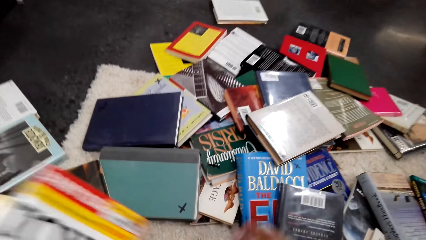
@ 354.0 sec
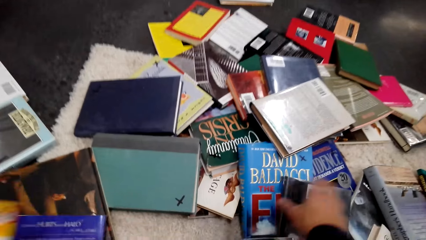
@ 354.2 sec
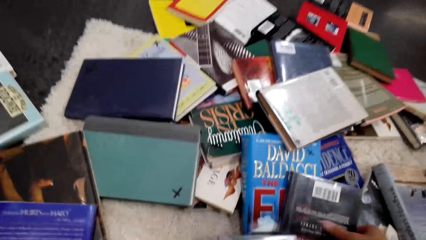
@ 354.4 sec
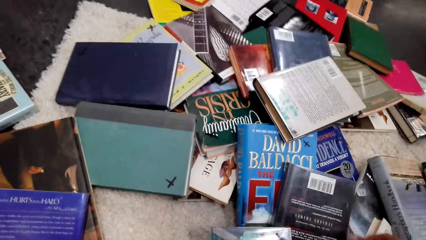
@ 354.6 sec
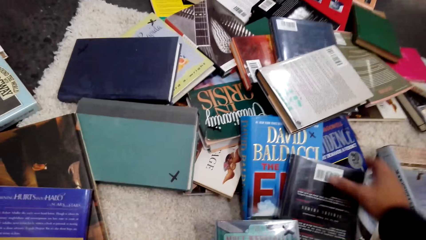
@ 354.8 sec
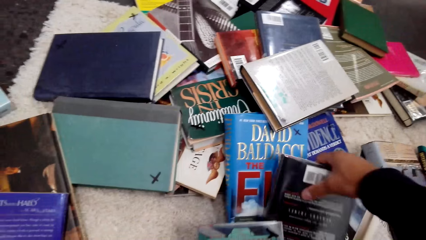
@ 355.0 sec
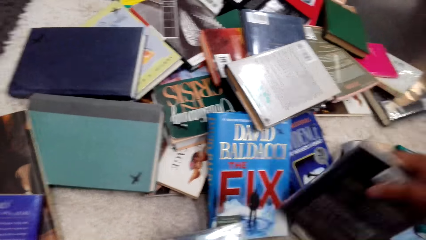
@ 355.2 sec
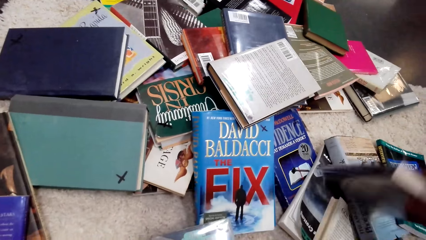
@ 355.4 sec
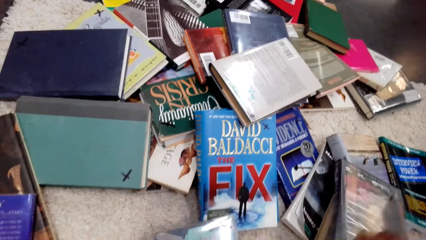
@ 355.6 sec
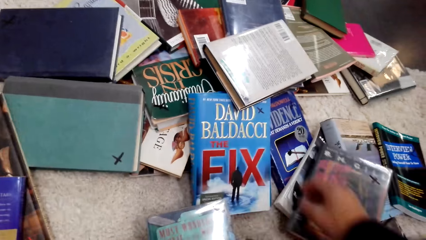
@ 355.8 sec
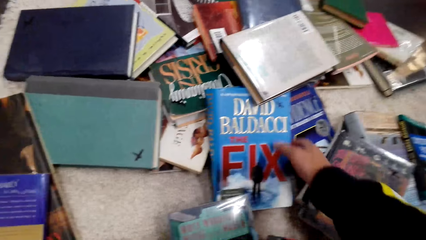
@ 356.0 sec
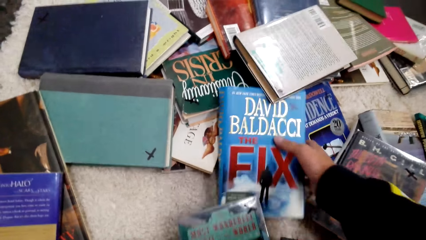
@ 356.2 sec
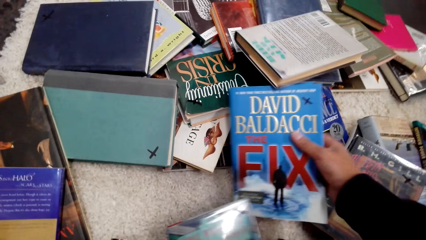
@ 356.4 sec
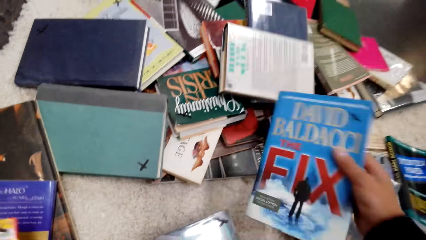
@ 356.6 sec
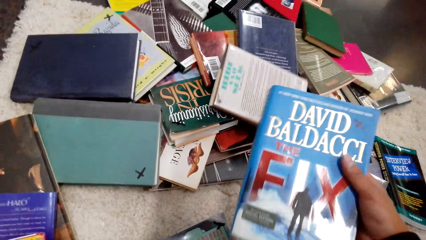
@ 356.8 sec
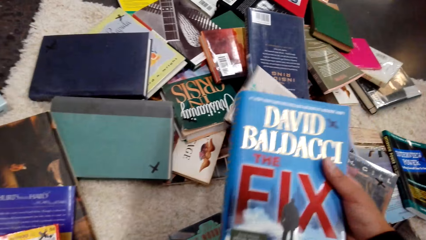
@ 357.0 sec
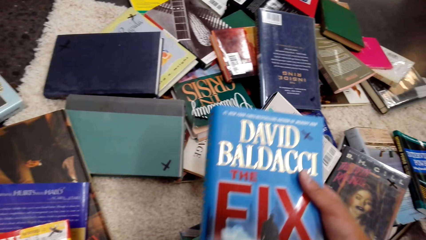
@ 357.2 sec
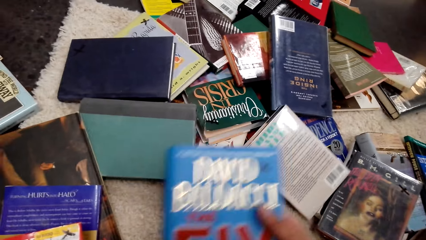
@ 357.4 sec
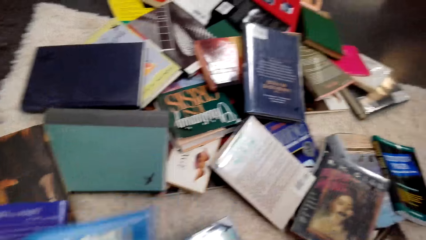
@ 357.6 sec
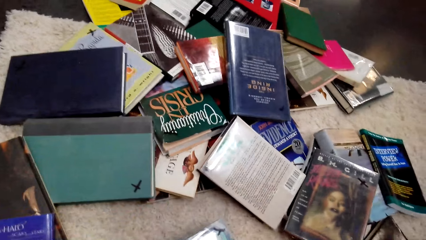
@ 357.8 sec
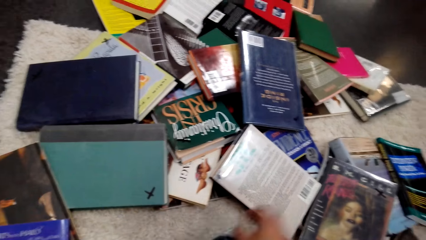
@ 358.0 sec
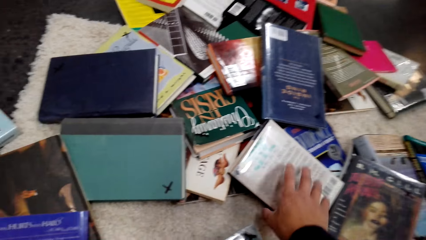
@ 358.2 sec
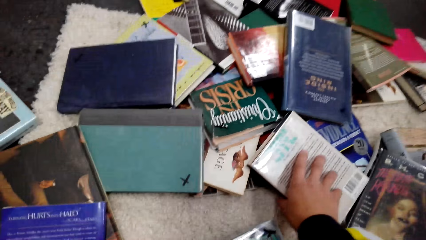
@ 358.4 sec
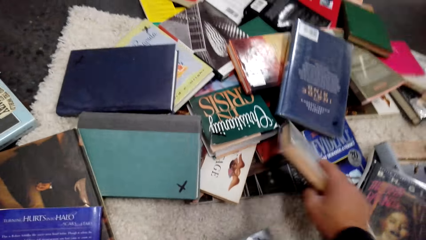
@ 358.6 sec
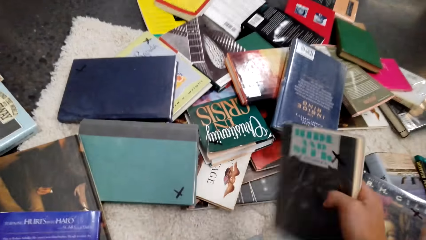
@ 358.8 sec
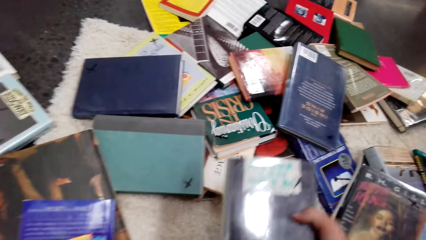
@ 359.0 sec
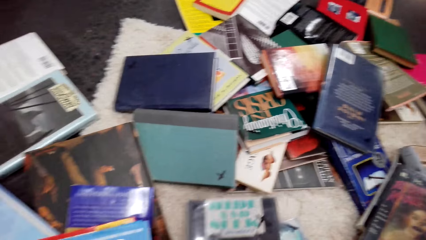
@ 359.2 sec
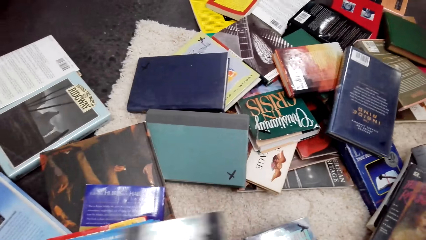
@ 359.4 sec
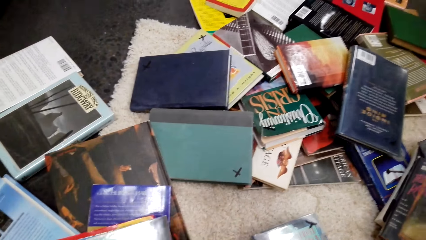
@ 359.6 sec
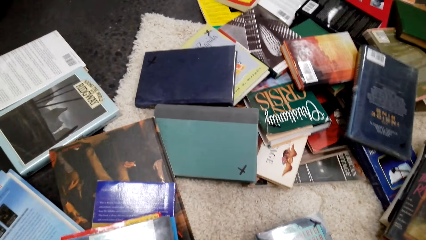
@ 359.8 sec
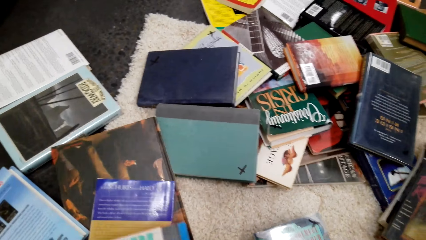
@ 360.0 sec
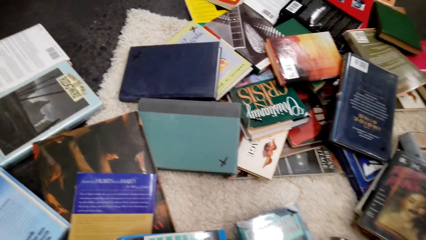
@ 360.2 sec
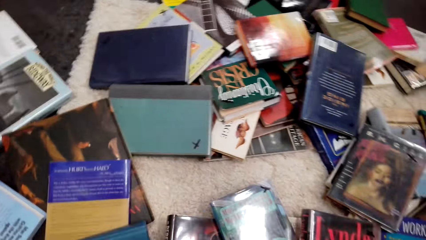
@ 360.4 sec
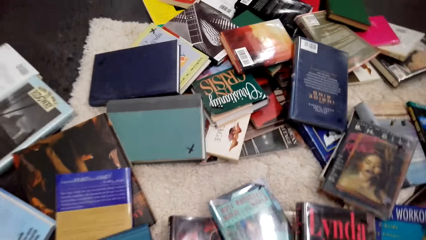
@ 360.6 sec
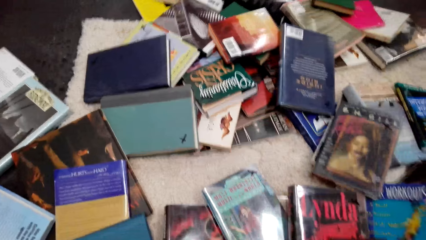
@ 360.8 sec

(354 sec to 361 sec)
The camera wearer moves a book. They pick up a book and switch the book to the other hand. They pick up a book and switch the book to the other hand.

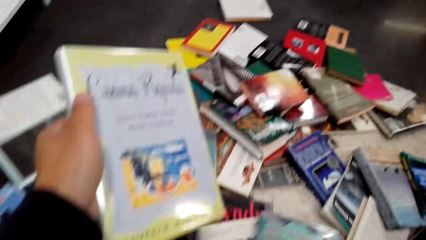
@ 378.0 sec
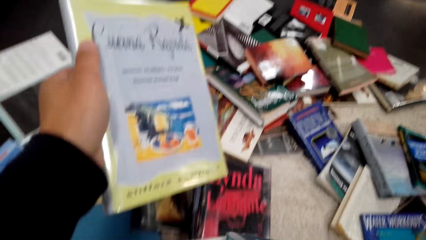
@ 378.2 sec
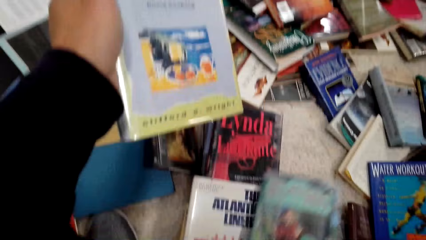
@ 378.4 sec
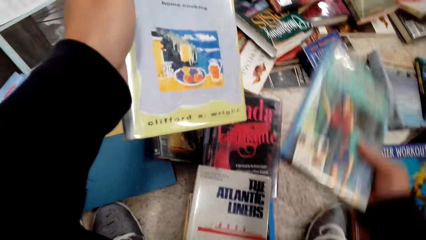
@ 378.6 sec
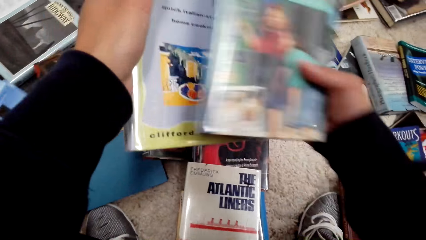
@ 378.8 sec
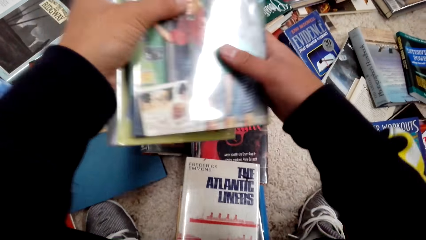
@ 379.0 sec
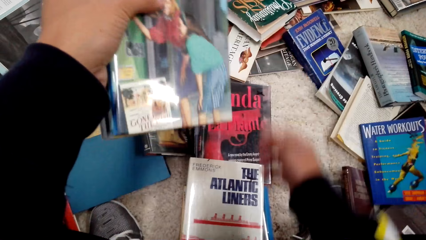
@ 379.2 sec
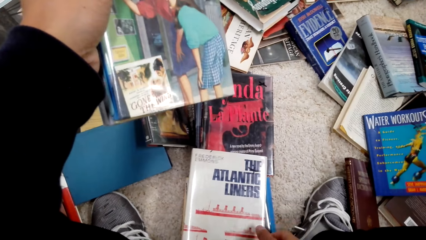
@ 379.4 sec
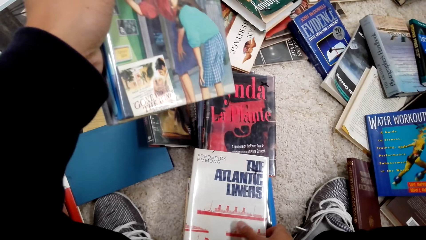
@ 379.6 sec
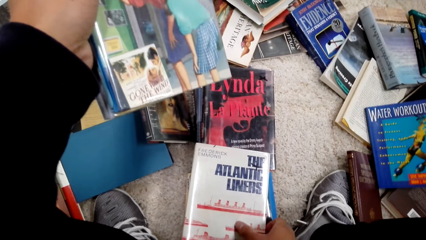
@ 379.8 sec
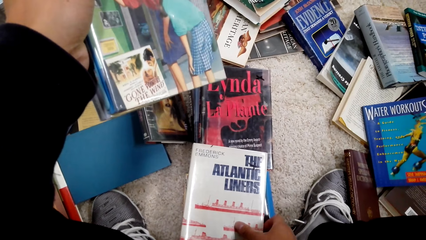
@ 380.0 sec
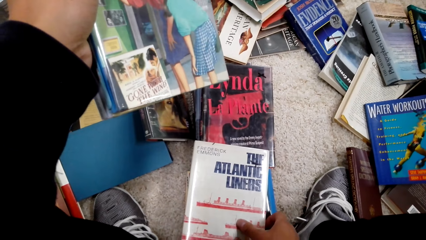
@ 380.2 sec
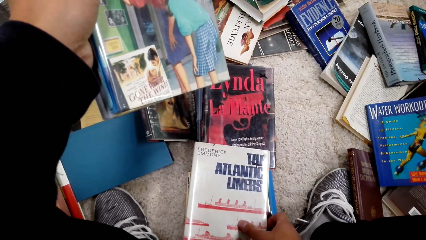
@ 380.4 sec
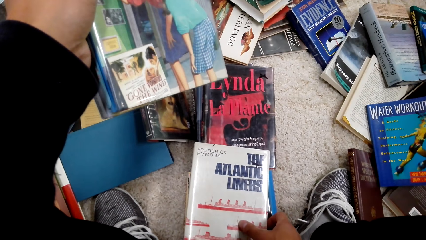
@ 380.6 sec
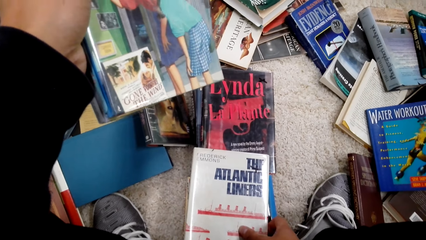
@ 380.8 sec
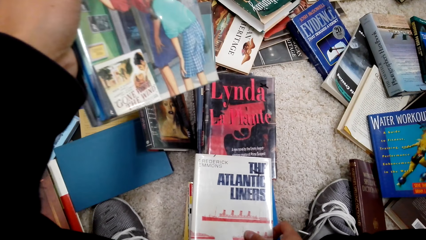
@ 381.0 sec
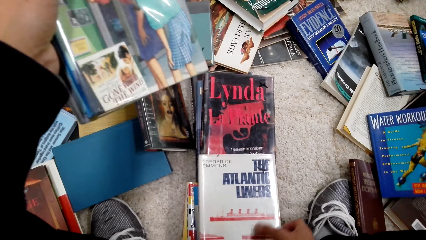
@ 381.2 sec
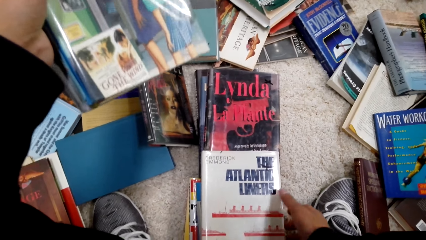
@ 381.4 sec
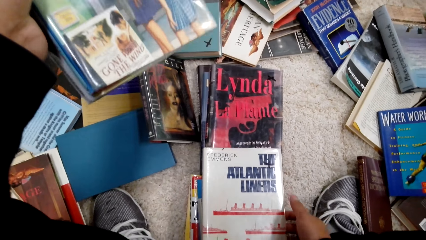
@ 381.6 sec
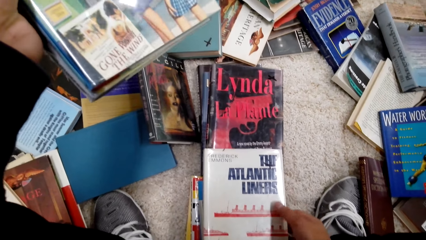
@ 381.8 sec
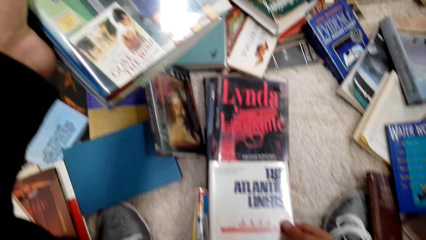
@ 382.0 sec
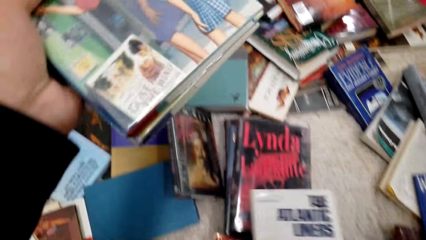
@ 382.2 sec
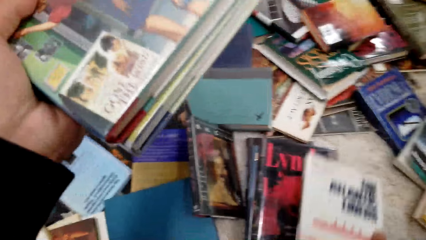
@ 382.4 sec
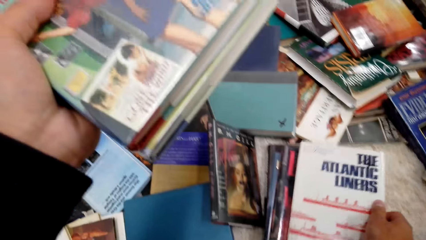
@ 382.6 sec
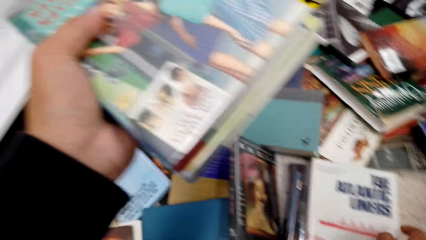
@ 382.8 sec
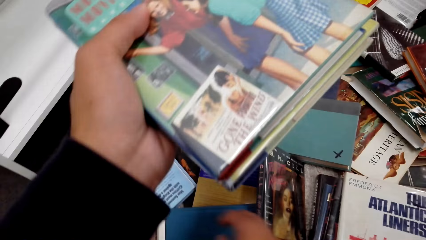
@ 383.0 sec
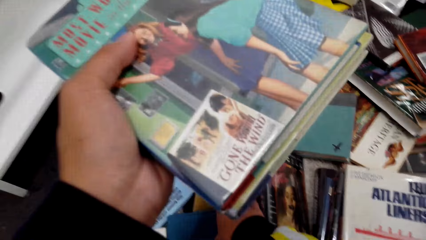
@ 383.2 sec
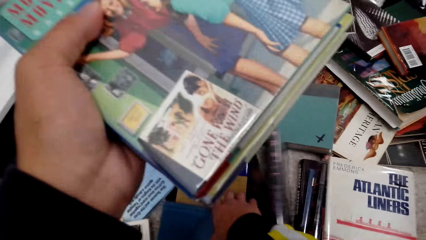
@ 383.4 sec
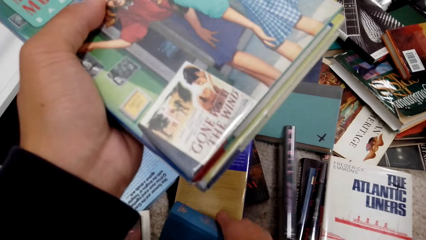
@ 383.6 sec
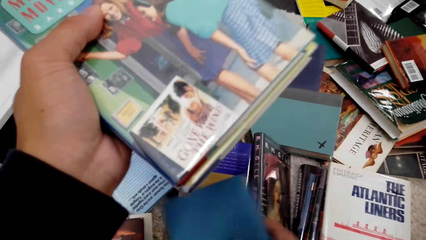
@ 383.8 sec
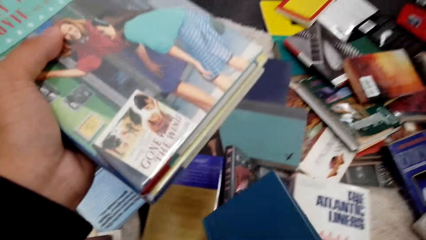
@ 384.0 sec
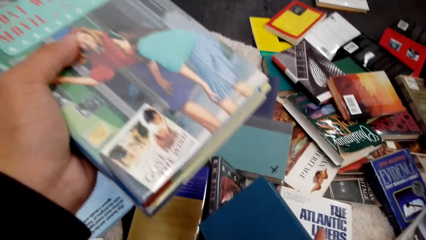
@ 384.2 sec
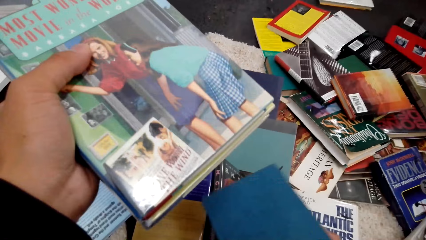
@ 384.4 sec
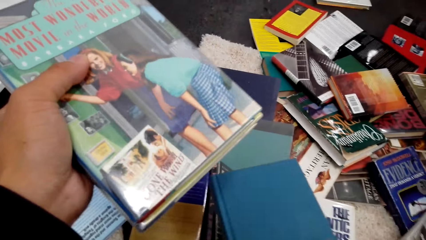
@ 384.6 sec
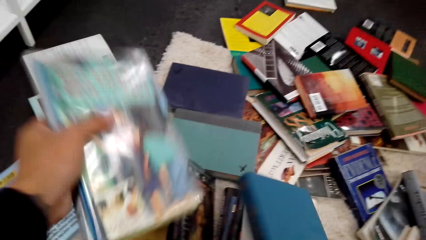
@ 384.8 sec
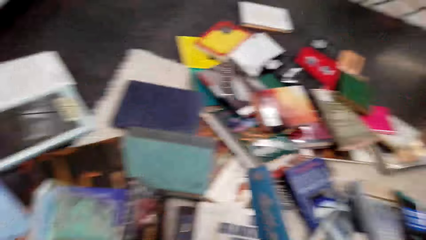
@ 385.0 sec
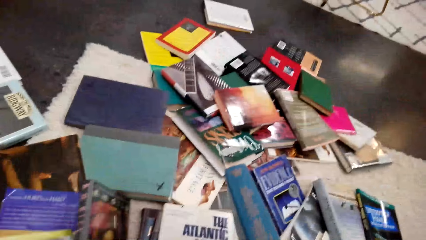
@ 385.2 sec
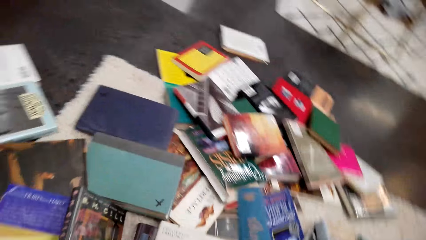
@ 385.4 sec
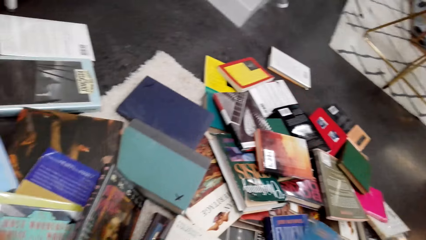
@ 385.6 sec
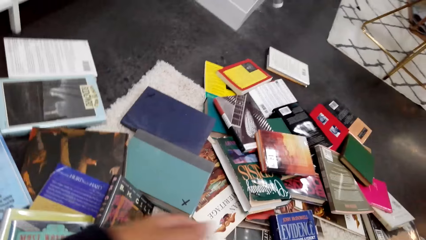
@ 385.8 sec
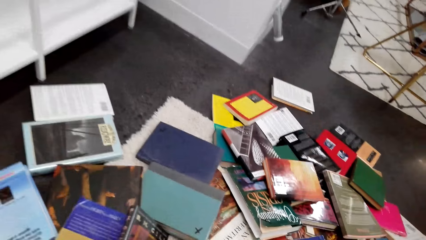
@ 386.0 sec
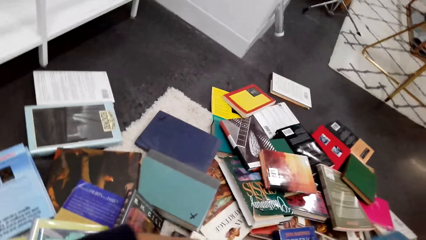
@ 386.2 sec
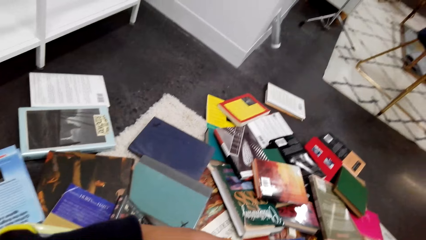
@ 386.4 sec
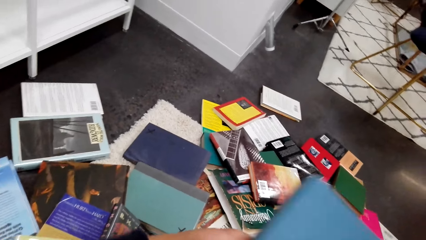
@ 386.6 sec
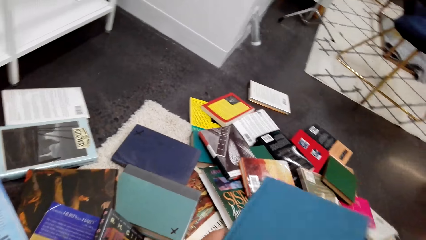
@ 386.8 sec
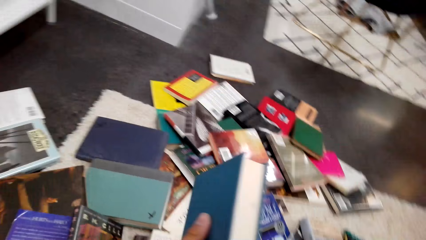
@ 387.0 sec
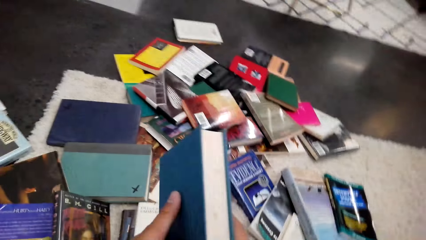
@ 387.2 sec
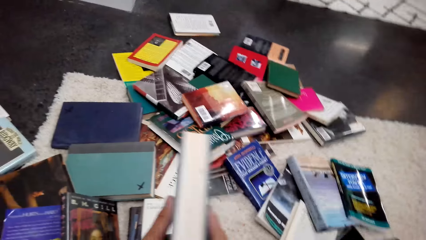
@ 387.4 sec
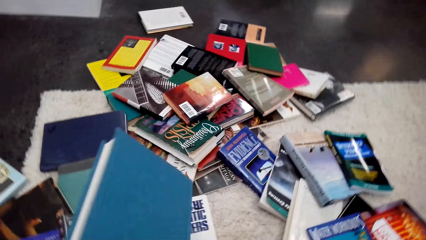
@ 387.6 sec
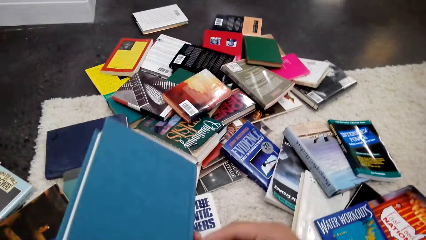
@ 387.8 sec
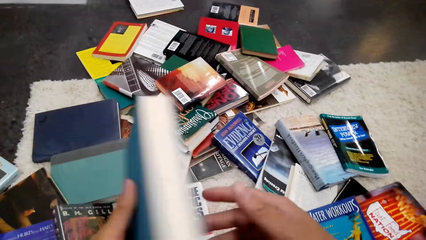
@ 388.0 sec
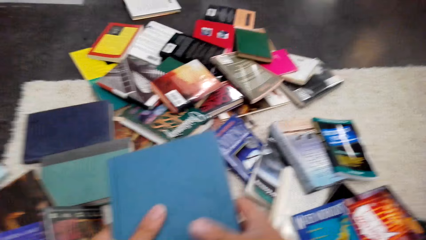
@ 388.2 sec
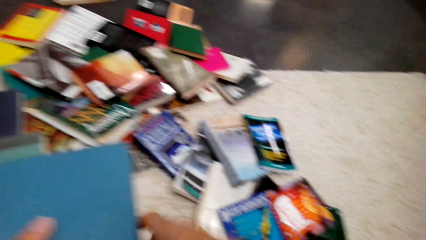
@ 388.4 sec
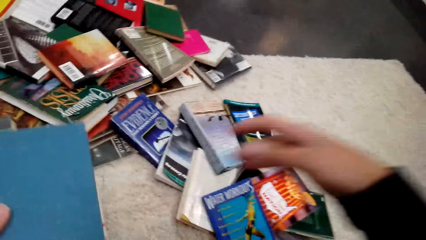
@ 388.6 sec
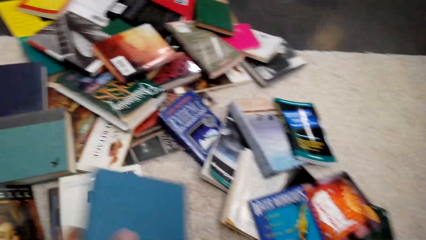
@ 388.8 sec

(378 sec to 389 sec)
The camera wearer puts a book on the other hand. They move a book. They pick up a book. They put down the books.
